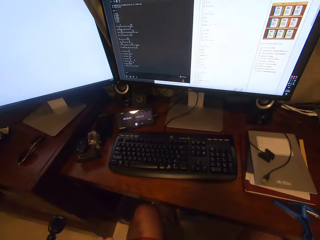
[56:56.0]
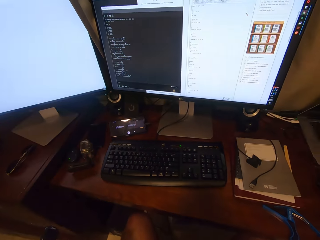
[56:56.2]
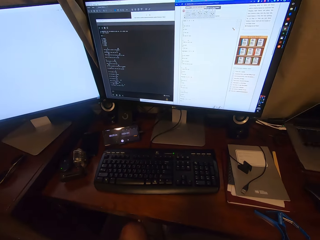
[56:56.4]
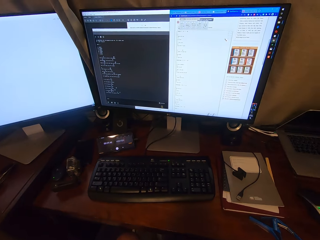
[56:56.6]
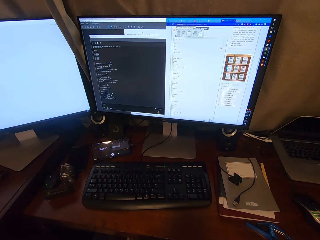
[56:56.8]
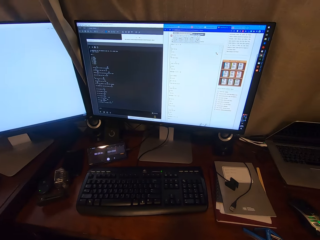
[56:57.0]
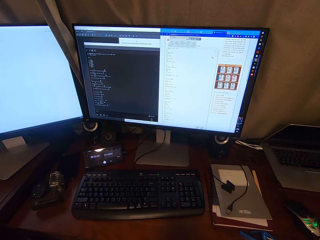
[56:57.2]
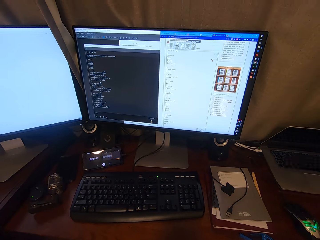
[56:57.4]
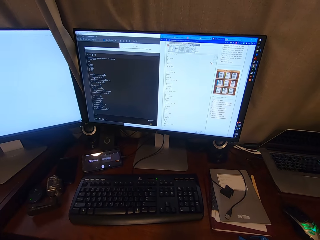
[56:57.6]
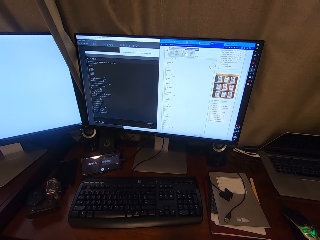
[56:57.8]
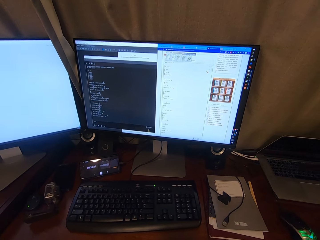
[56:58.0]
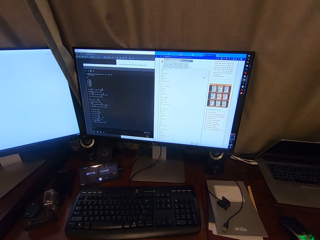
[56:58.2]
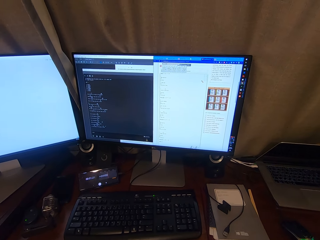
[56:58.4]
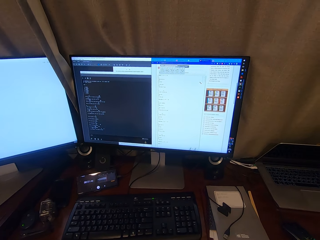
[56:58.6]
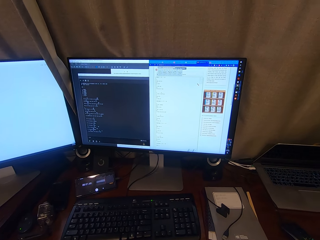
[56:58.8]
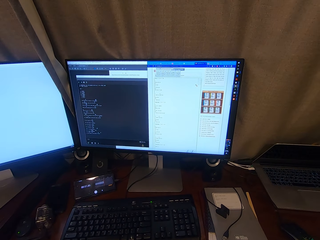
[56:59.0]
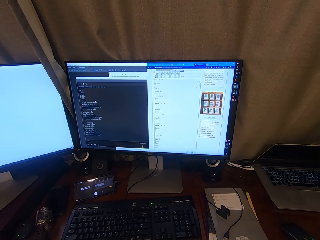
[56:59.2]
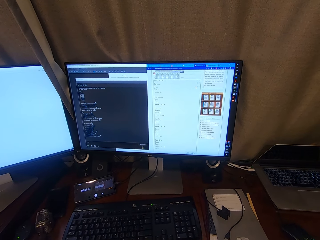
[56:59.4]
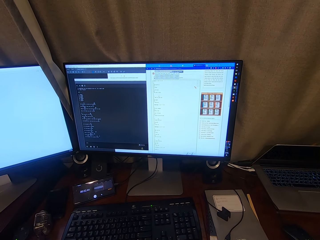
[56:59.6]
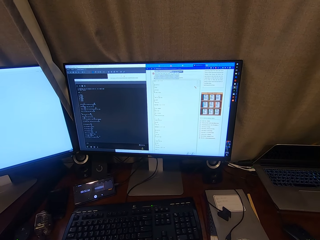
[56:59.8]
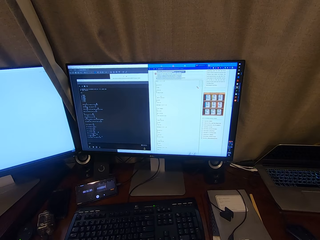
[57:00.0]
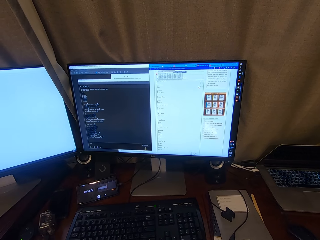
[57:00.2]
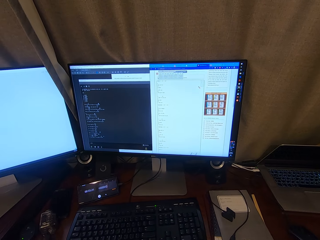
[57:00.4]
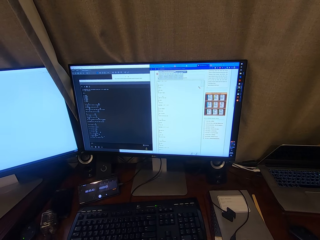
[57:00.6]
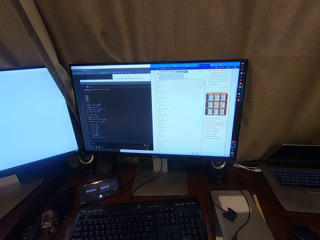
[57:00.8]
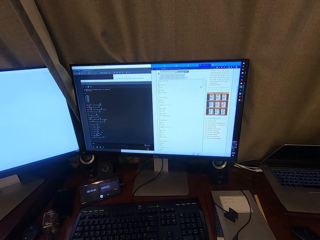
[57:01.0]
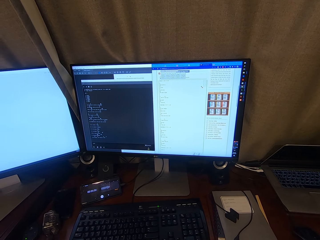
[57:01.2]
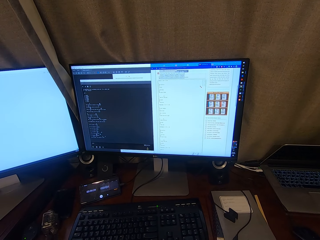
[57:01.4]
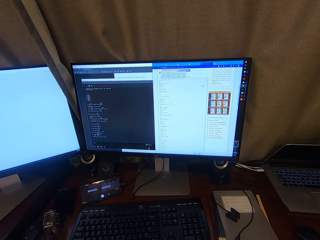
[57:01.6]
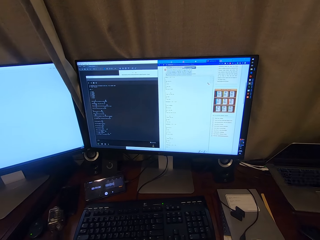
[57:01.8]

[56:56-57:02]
The camera wearer looks at a computer.

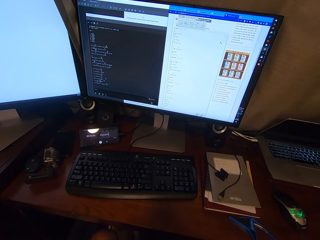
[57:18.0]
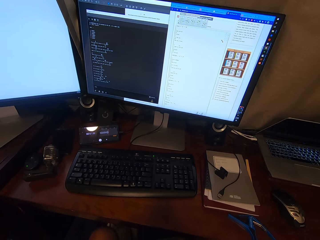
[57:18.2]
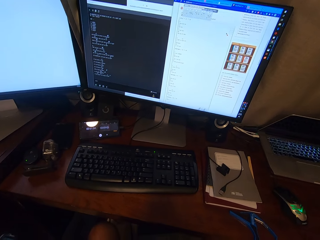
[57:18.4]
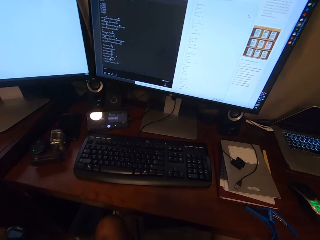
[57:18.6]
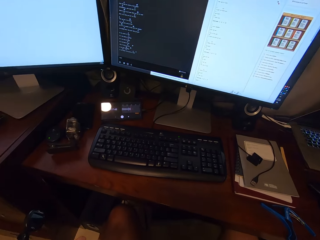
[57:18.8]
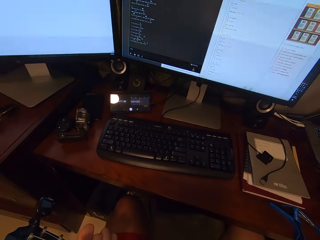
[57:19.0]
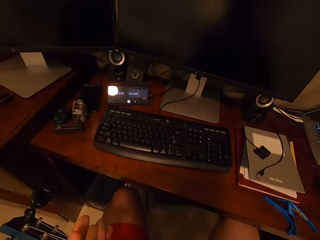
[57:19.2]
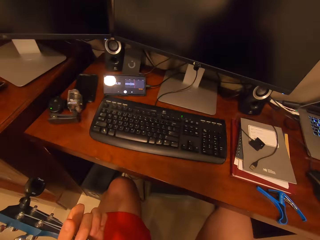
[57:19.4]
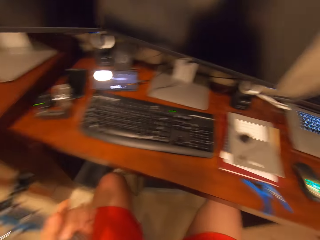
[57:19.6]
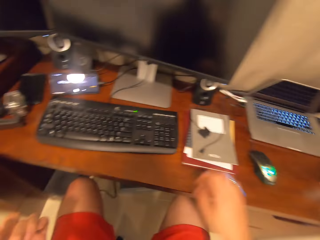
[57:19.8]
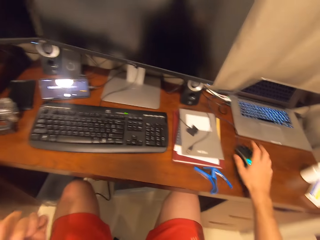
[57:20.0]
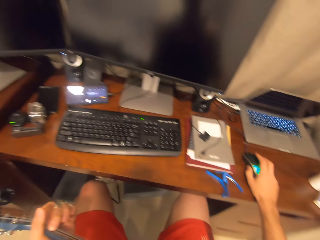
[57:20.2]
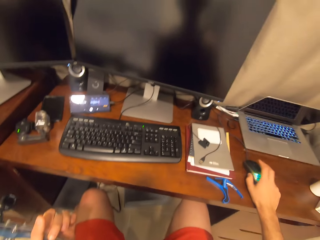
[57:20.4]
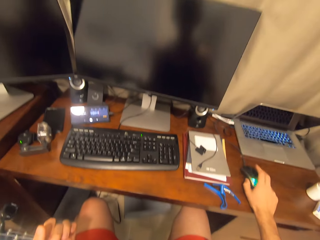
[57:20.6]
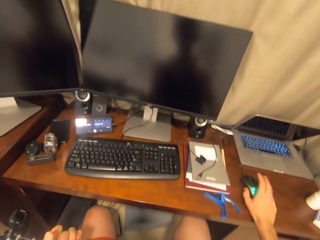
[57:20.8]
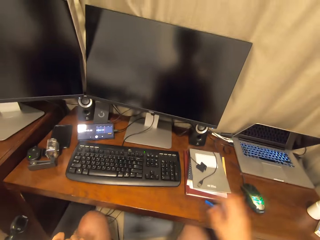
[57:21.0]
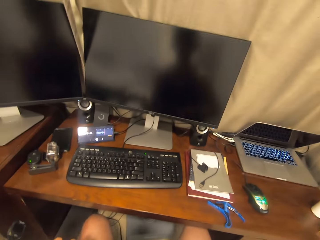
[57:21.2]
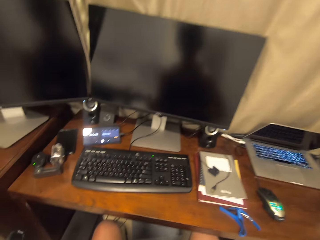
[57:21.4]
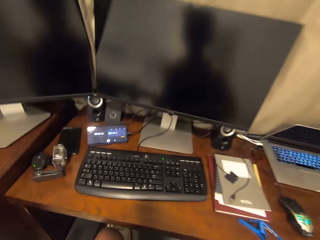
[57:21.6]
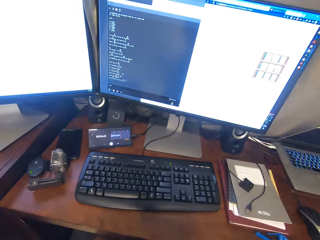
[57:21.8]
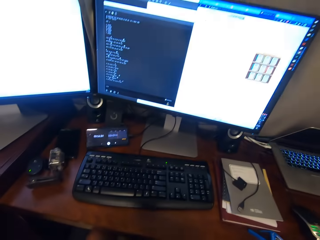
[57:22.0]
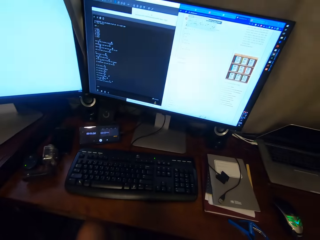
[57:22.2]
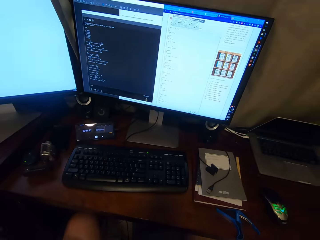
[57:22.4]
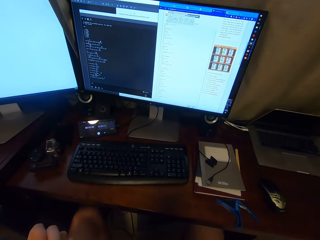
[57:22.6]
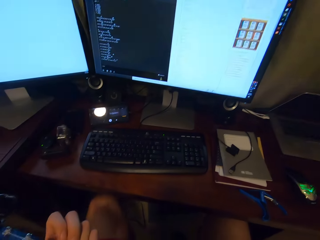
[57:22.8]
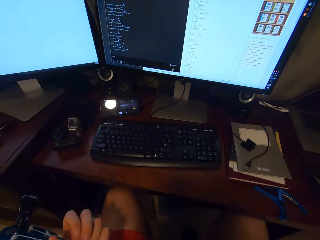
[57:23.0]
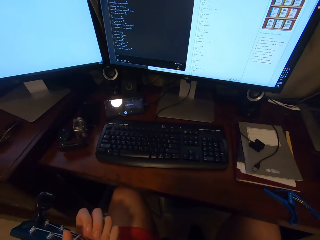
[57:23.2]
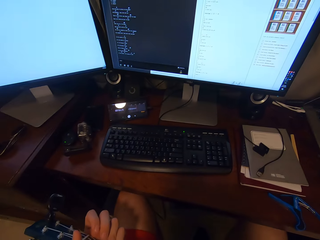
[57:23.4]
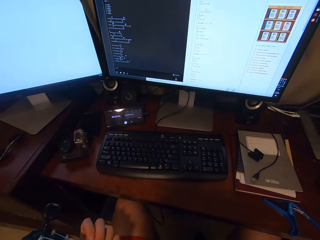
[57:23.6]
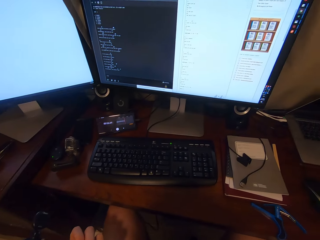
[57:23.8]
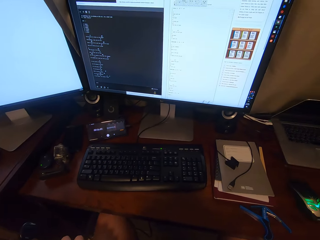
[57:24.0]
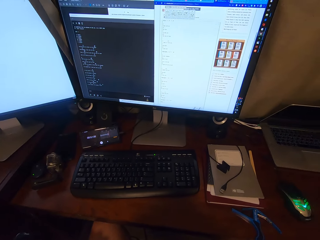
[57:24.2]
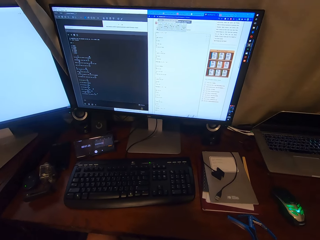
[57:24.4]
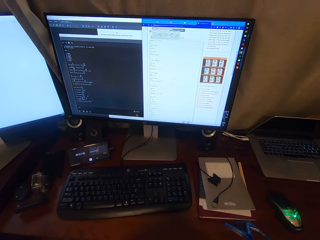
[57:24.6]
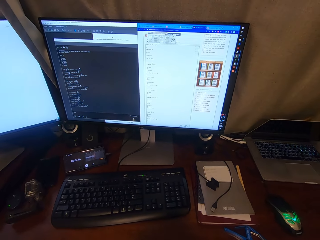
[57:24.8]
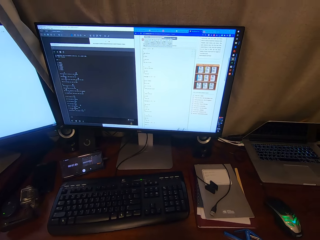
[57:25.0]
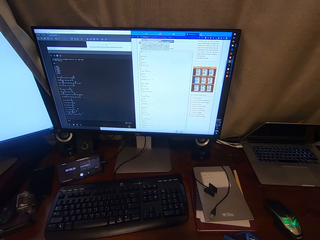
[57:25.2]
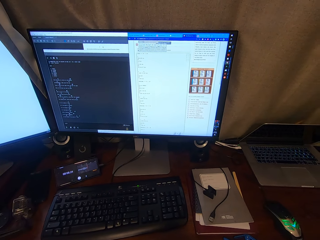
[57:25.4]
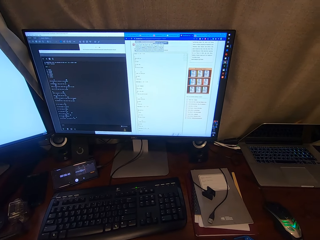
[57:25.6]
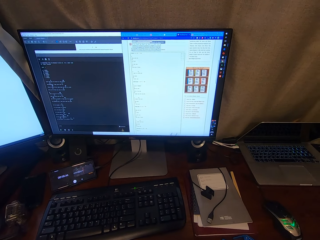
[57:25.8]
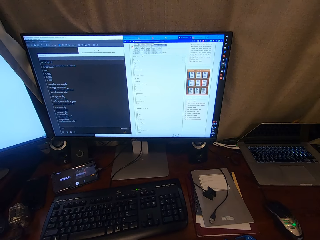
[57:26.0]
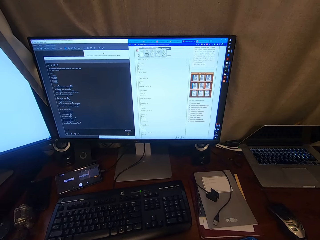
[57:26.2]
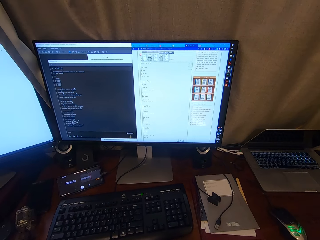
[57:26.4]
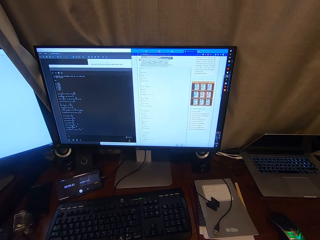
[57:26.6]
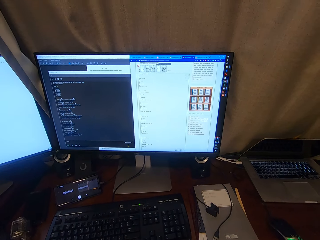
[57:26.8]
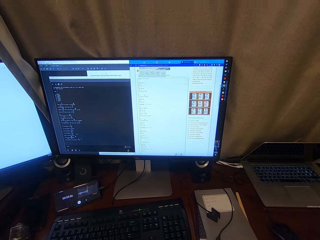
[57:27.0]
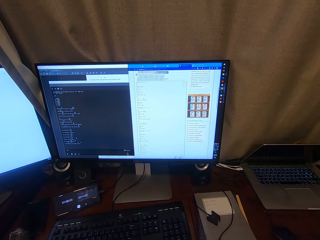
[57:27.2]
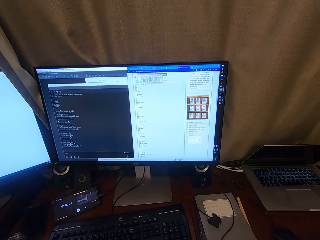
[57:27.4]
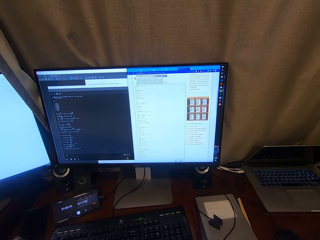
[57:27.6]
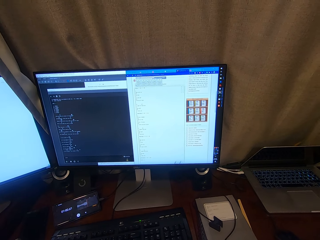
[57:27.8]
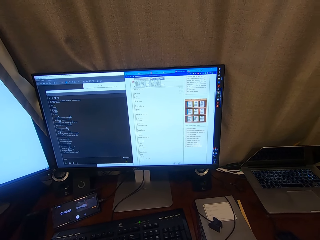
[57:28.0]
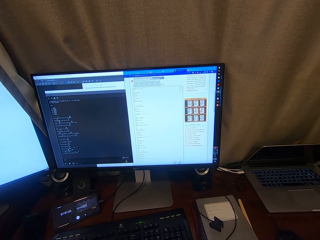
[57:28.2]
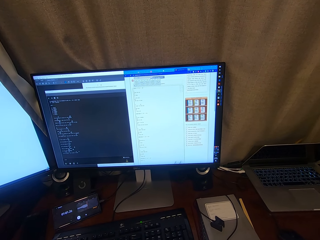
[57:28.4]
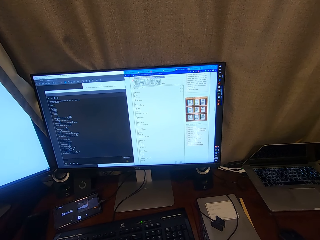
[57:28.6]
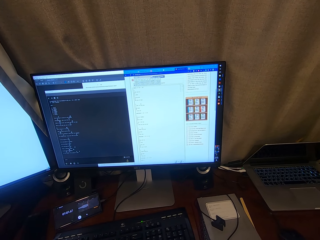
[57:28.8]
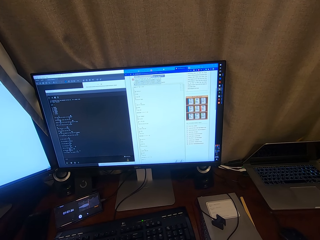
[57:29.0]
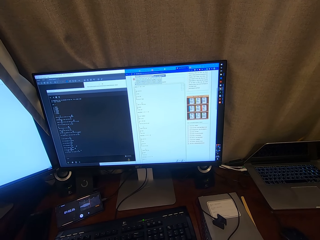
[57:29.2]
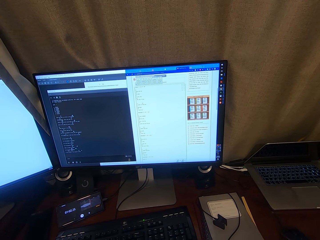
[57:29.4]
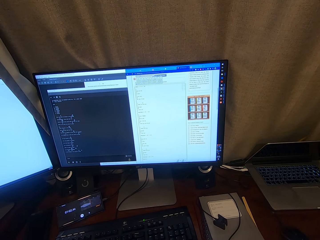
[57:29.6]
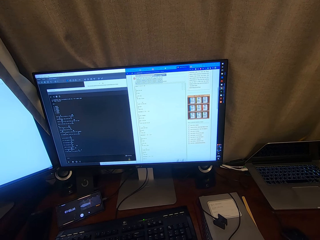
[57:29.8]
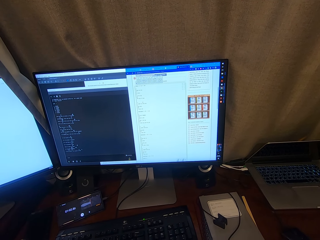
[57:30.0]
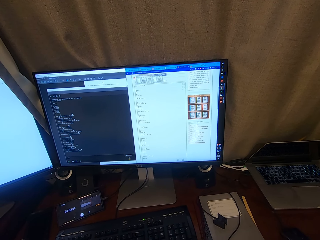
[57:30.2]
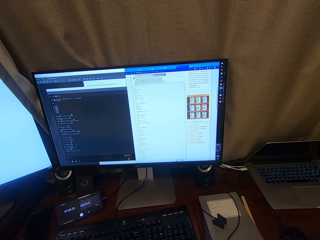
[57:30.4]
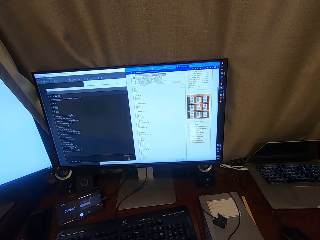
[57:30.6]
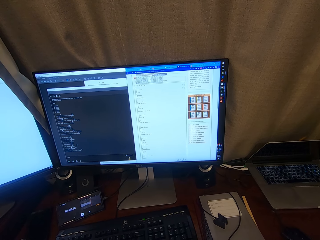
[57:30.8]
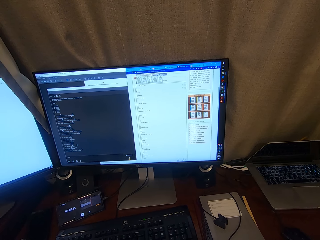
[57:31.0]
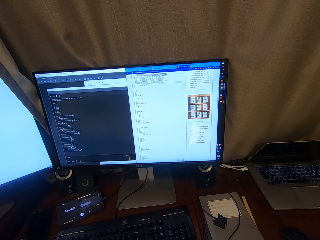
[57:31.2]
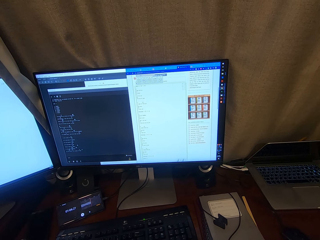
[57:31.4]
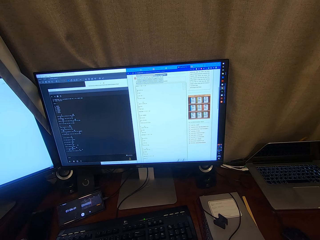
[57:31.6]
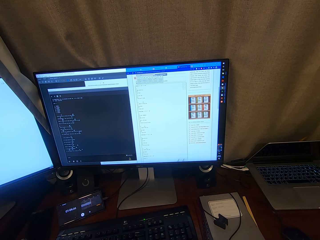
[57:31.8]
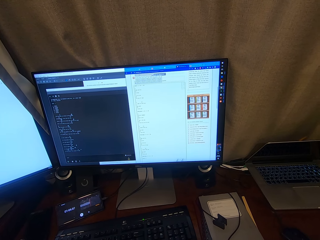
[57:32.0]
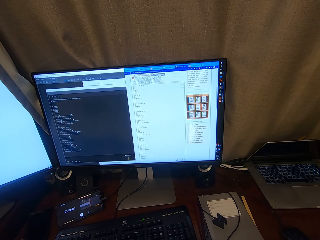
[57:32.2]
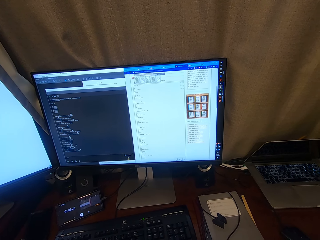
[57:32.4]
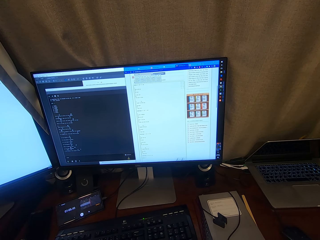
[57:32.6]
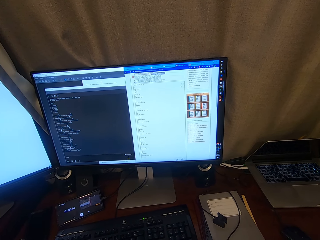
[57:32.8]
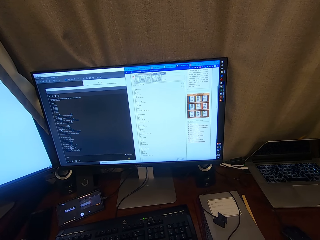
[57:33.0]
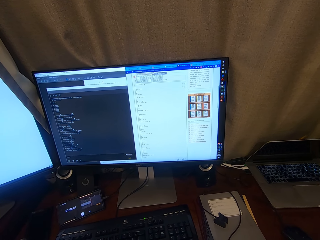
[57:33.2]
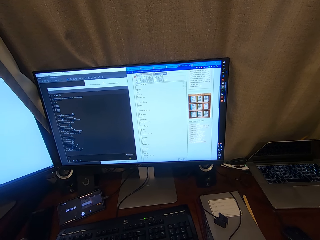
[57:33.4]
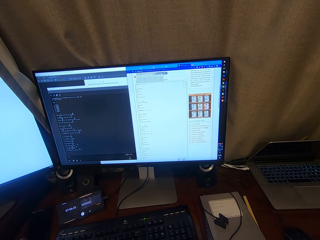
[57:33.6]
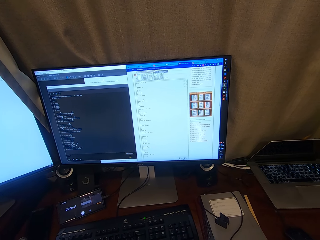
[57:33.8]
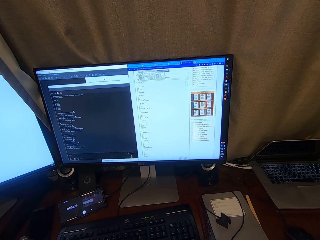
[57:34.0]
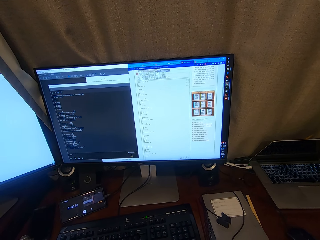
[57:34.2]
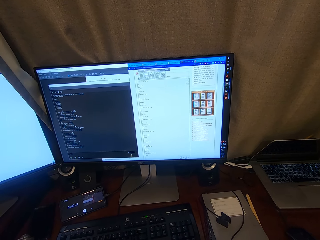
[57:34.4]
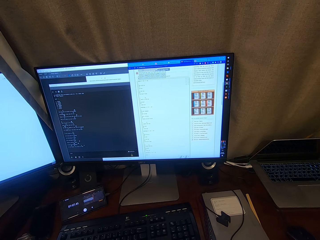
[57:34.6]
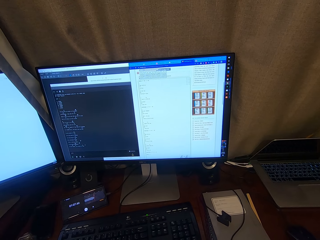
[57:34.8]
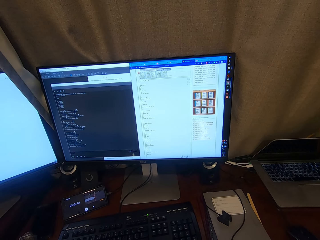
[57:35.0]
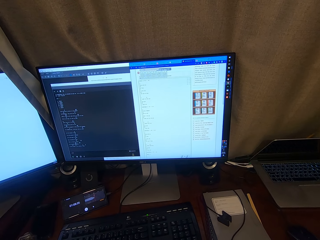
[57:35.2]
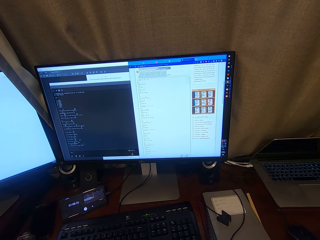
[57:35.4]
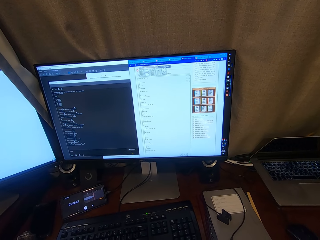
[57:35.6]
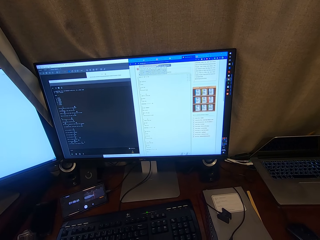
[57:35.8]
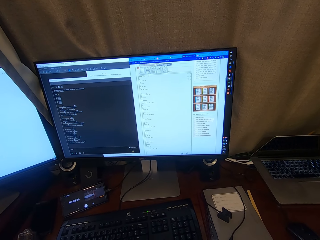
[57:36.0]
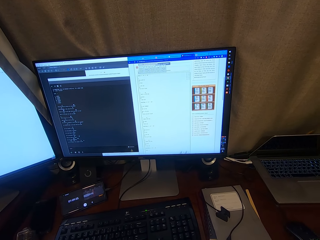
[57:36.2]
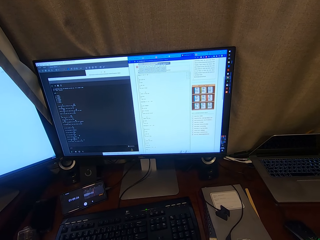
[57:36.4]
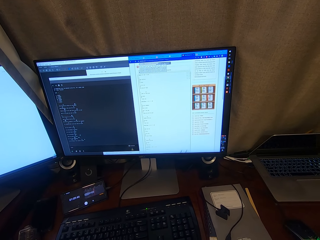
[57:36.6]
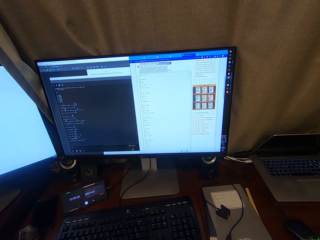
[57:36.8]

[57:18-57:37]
The camera wearer looks down. They hiccup. They click the mouse. They move the mouse. They leave the mouse. They play the guitar. They look at a computer. They sing. They look at the computer.
